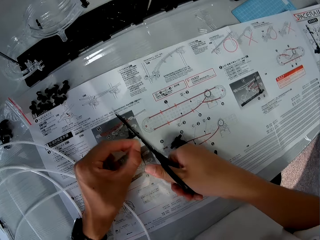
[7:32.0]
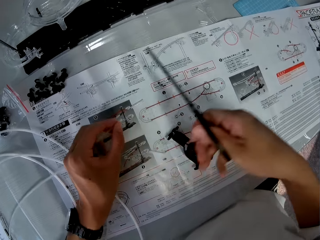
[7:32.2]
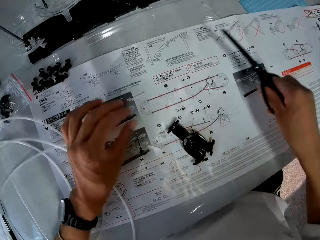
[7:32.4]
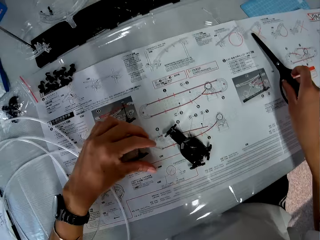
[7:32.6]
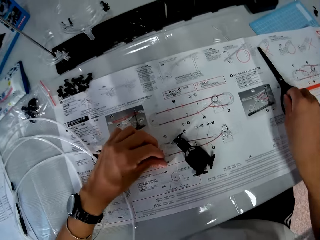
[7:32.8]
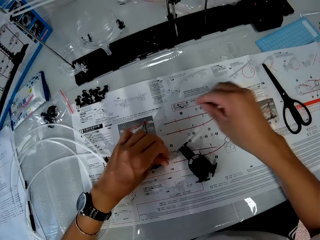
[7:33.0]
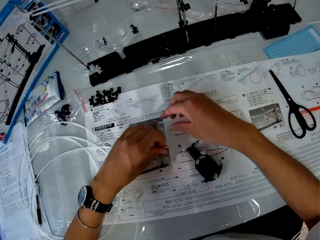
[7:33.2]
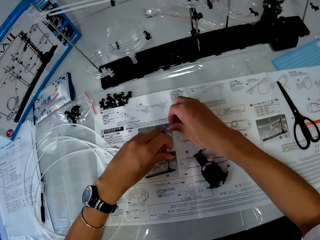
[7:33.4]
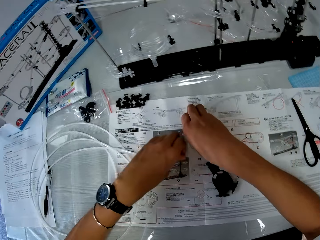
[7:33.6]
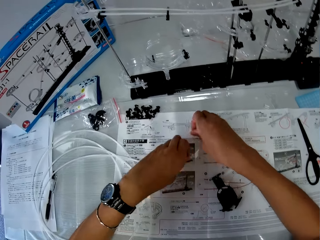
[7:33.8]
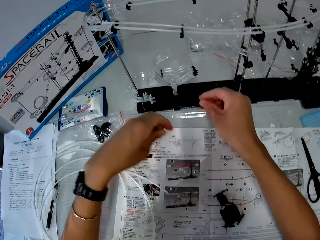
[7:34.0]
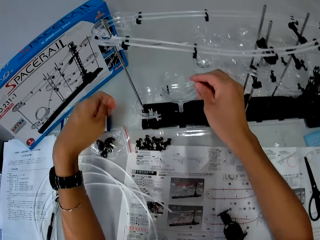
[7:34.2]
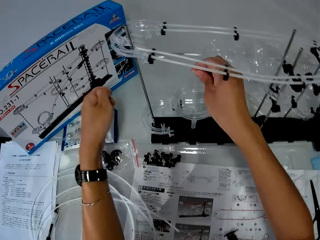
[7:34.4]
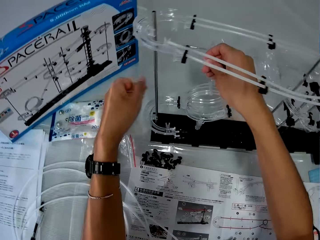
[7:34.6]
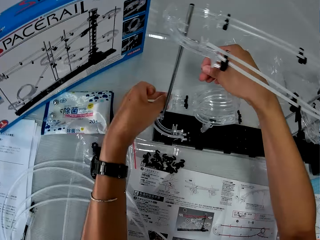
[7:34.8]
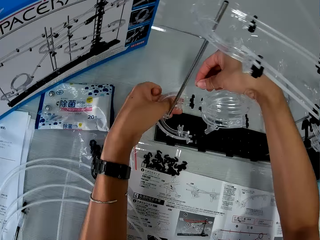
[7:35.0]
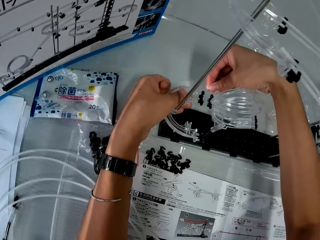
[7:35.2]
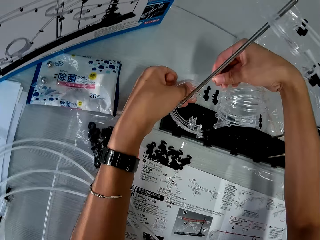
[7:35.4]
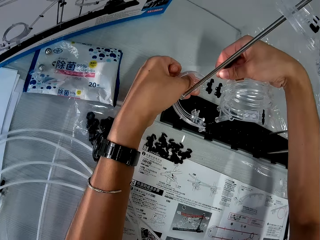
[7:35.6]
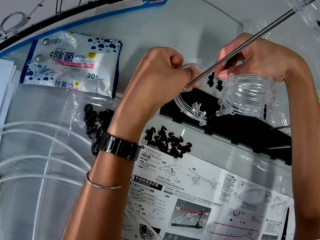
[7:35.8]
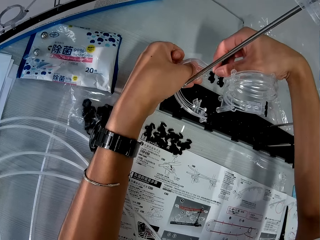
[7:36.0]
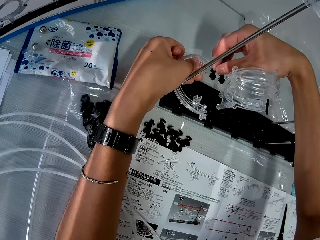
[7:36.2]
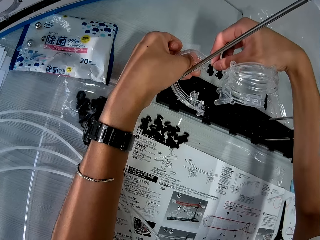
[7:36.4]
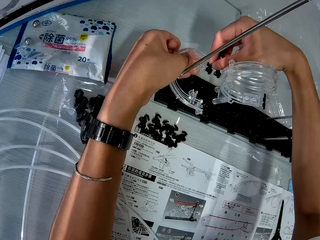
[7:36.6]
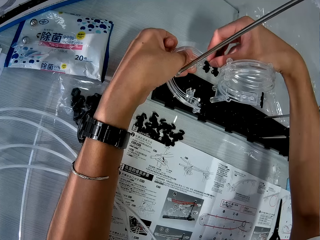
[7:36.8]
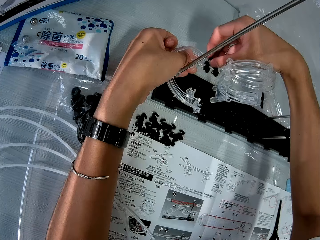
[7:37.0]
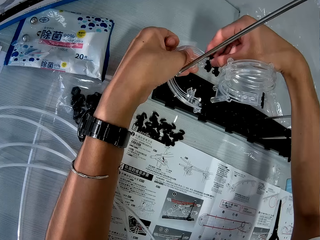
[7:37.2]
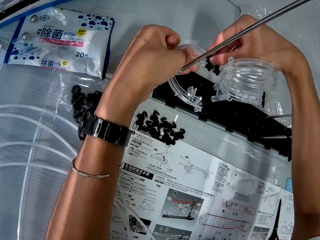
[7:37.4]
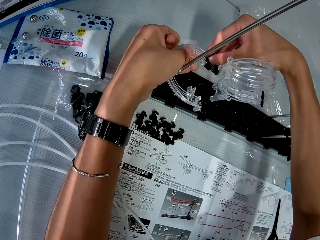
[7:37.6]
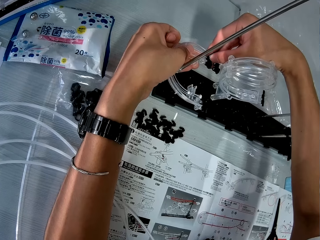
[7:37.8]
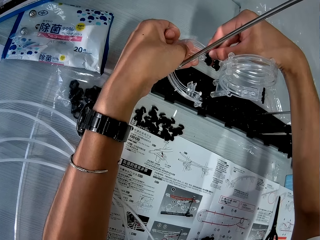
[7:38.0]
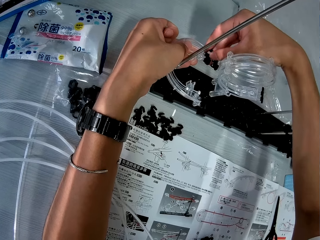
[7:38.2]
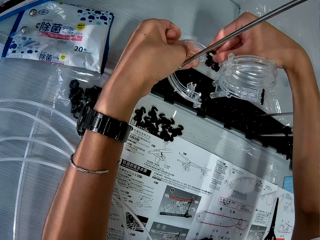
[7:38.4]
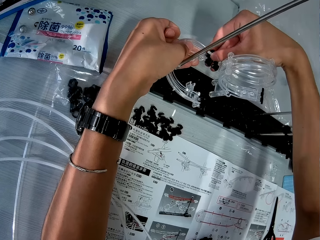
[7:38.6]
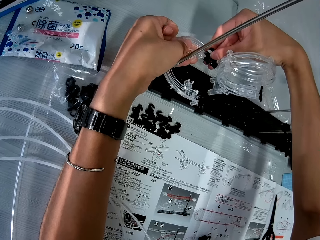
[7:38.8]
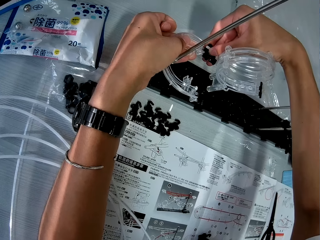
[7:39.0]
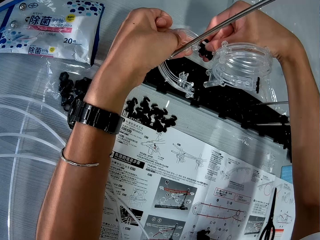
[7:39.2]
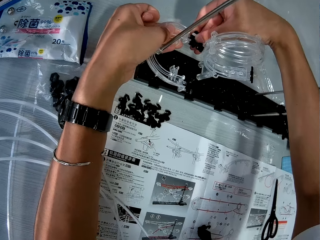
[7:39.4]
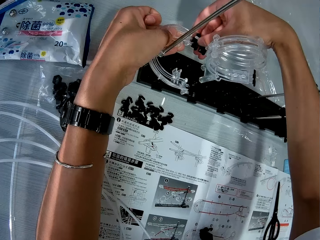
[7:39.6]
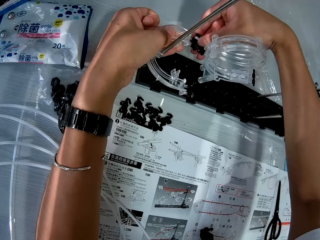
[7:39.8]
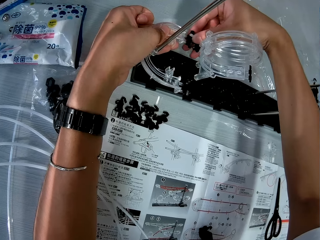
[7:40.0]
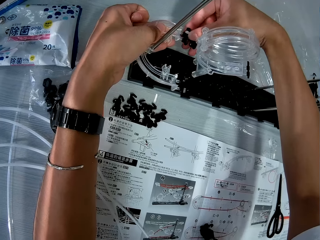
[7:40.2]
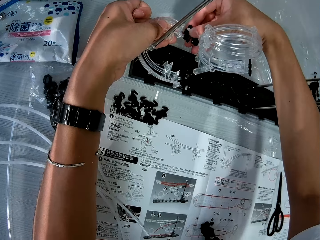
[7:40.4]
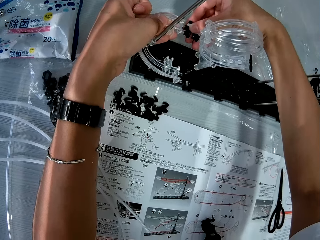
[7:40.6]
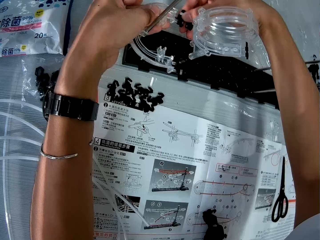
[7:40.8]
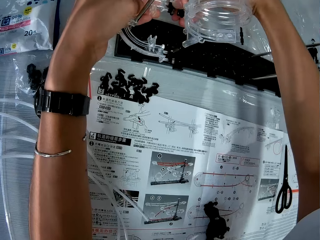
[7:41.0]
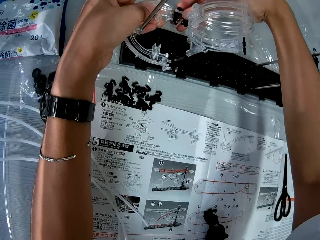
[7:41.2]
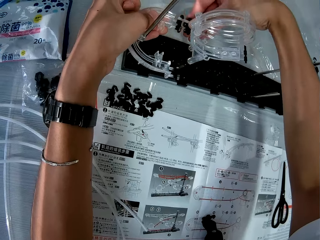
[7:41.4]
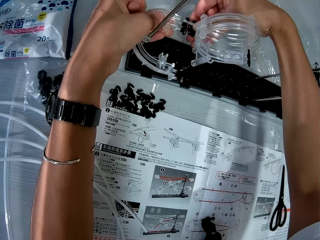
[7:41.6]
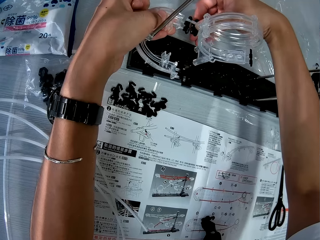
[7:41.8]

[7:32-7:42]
The camera wearer drops the plastic rail line on the table with his left hand. He drops the scissors on the paper with his right hand. He picks up the piece of plastic rail line on the table with his left hand. He picks up the piece of plastic rail line on the table with his right hand. He places something on the fork part. He assembles the space rail model with his hands.

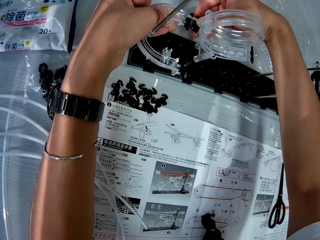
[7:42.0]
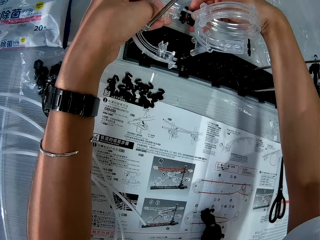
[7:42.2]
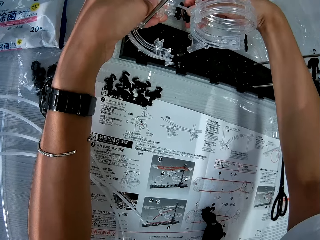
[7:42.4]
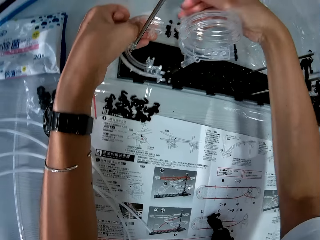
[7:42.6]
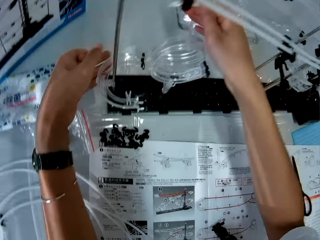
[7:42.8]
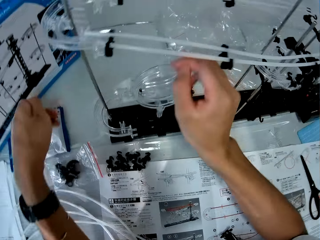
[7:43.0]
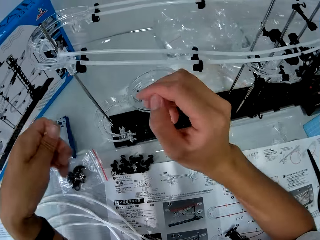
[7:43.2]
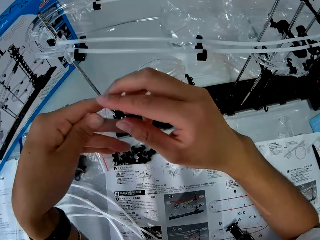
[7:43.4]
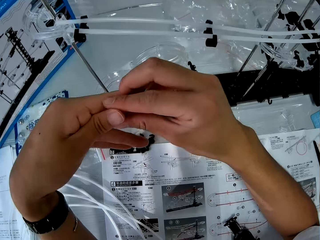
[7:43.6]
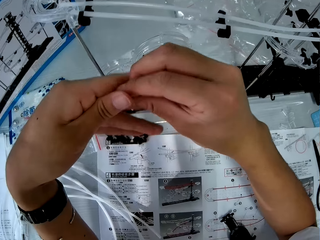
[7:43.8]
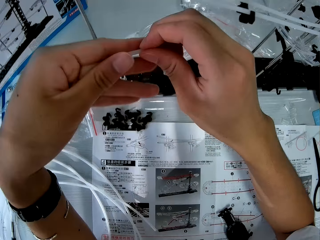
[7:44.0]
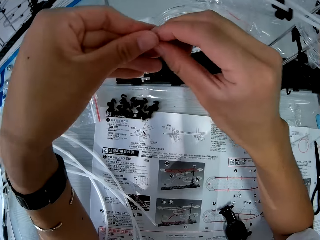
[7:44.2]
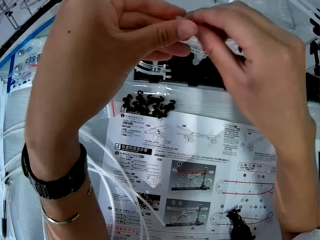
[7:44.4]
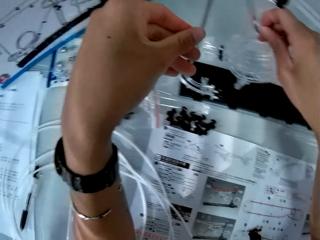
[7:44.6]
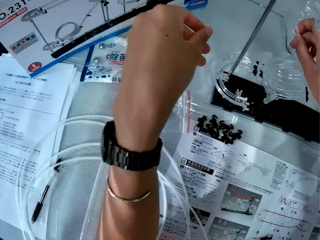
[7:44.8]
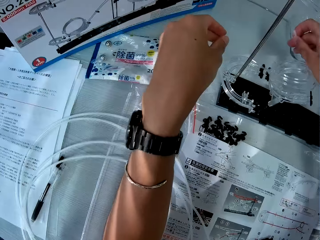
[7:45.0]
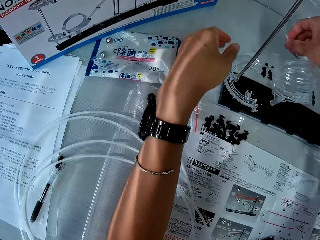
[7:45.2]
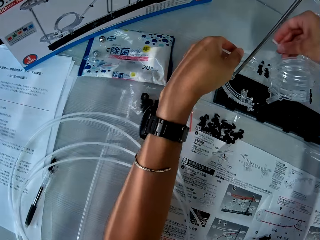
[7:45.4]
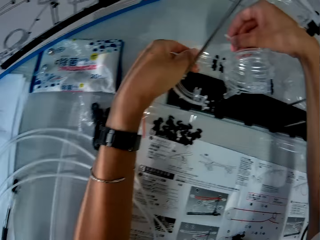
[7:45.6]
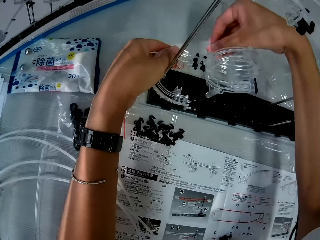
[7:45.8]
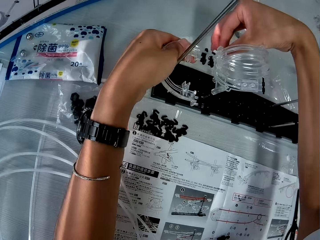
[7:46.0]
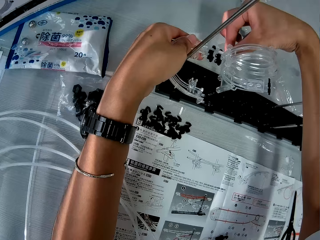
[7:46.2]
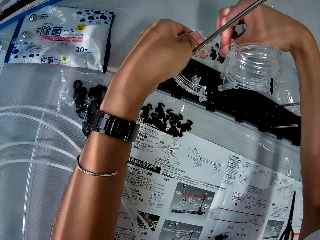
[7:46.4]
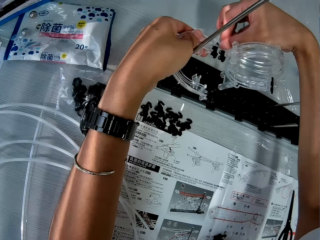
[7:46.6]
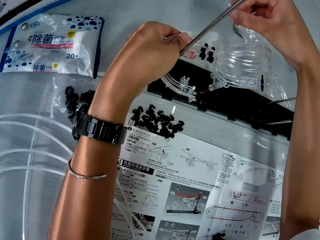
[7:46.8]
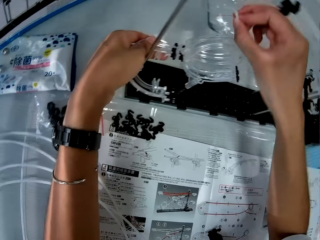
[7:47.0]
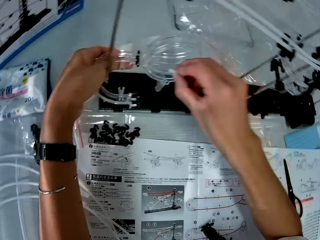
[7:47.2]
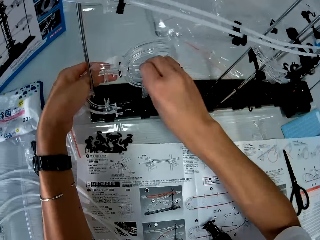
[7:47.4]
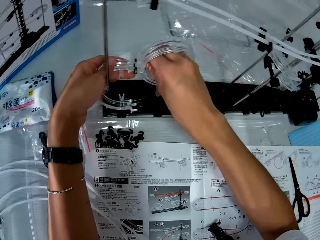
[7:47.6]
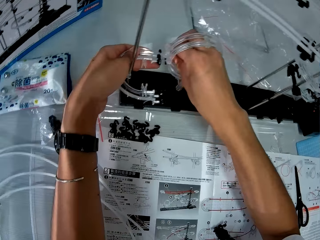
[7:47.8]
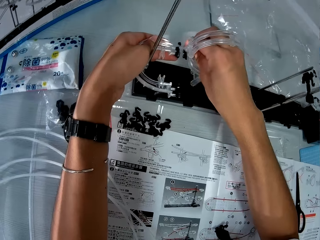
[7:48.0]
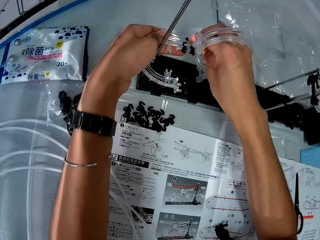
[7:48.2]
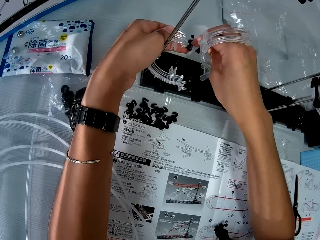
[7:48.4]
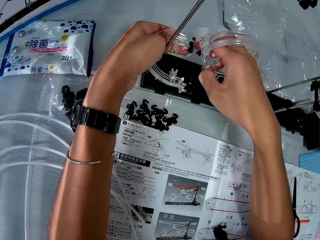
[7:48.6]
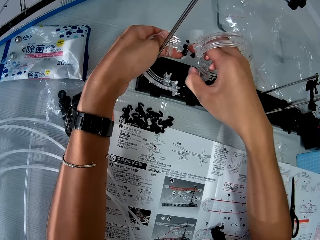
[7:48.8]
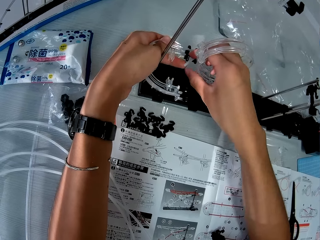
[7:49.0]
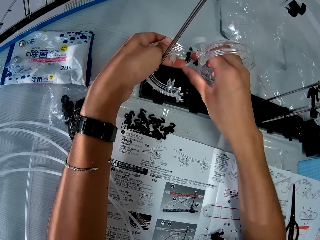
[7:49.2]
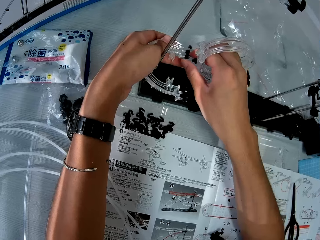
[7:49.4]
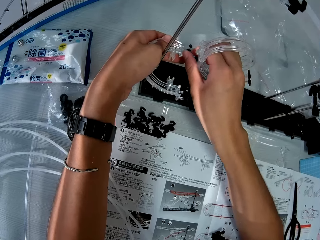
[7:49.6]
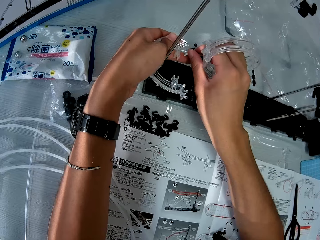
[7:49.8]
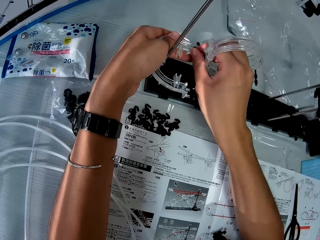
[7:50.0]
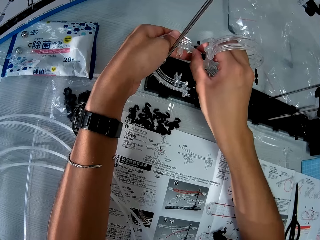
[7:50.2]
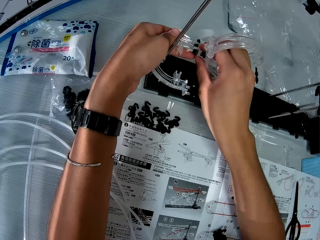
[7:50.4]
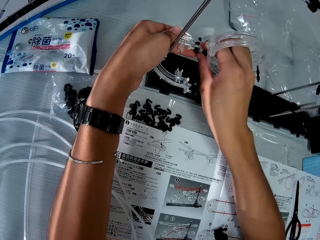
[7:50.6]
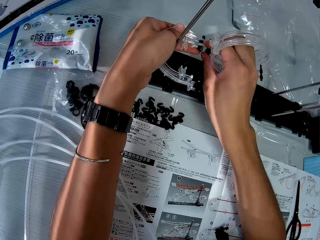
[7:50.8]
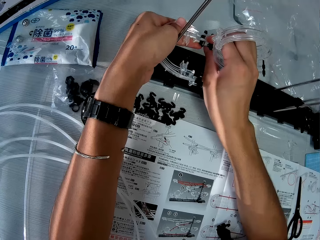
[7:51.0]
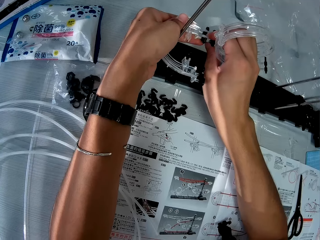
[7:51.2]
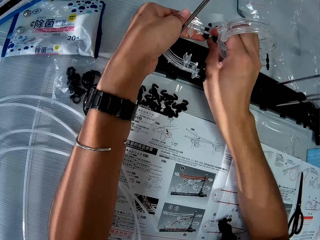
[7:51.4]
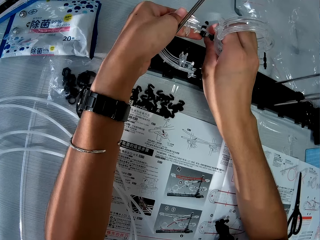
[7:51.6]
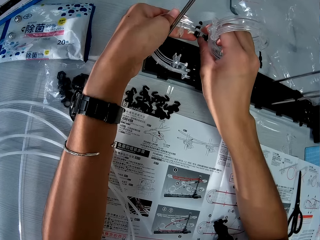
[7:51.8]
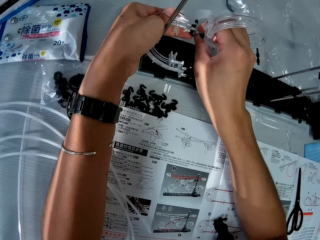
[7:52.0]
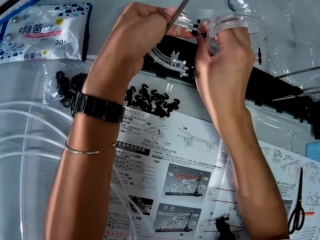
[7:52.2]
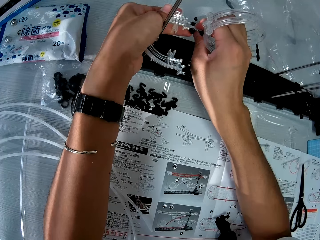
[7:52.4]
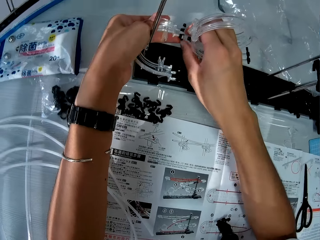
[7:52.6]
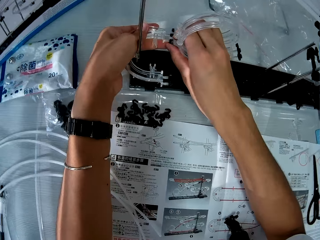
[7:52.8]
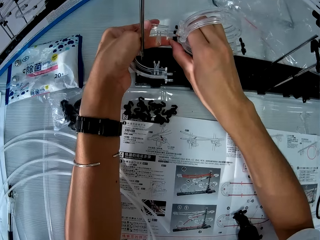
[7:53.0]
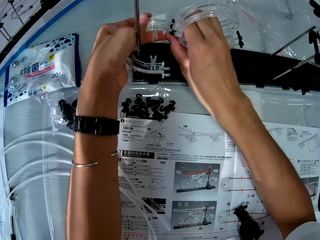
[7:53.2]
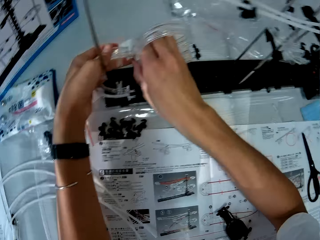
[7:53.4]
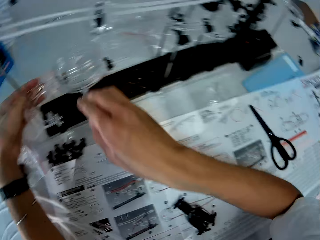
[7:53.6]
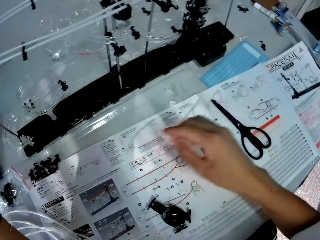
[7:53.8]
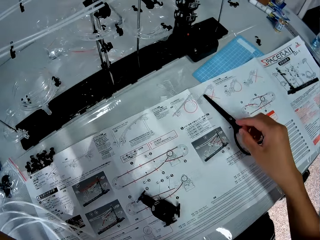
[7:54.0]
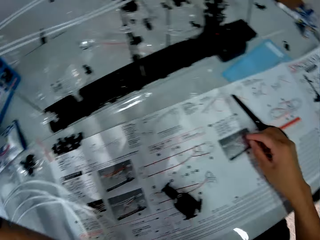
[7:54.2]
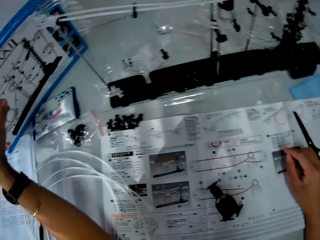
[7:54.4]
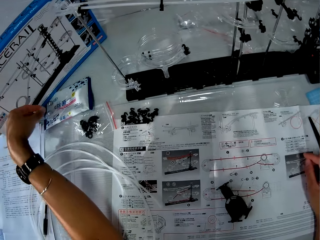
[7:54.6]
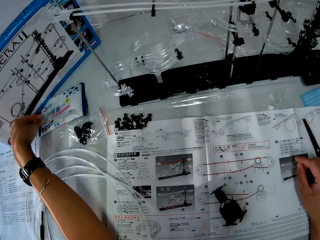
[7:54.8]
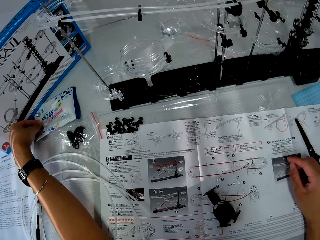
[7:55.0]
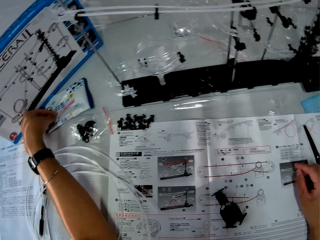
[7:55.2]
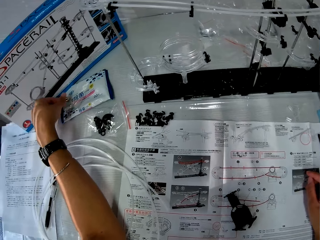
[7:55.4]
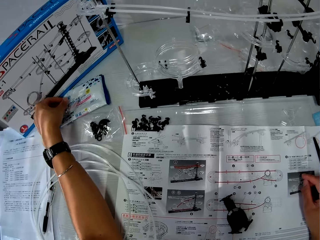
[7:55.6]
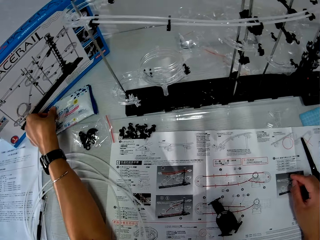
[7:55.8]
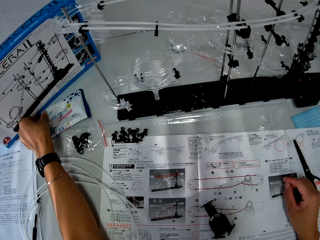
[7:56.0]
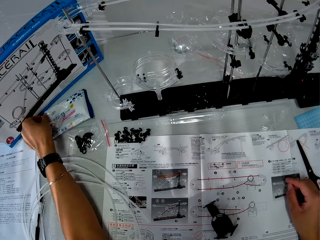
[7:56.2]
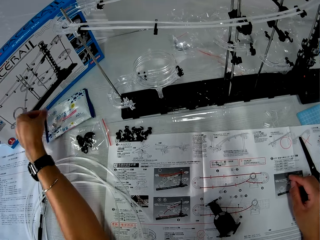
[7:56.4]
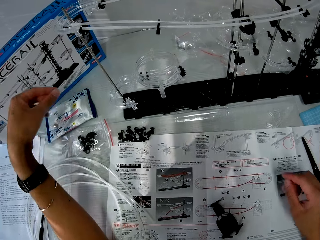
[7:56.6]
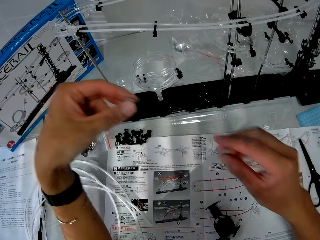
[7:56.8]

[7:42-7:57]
The camera wearer exchanges the rail in his hands. He places the rail on the fork part. He looks around the table. He picks up a silver ball of the space rail model on the table with his left hand.
